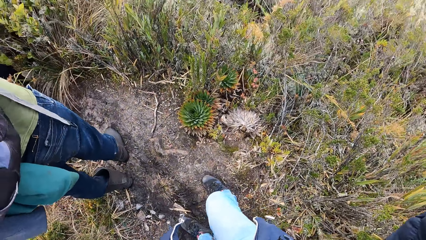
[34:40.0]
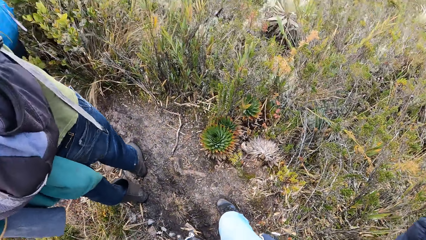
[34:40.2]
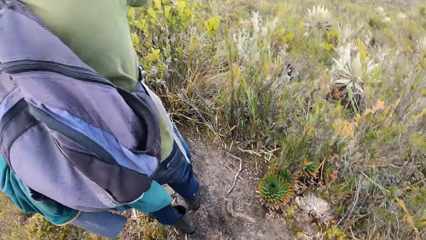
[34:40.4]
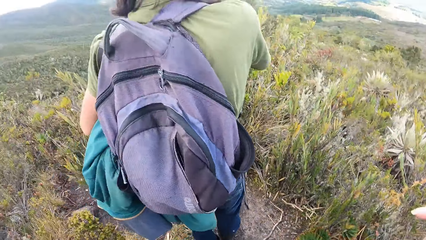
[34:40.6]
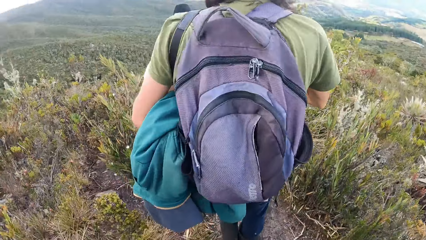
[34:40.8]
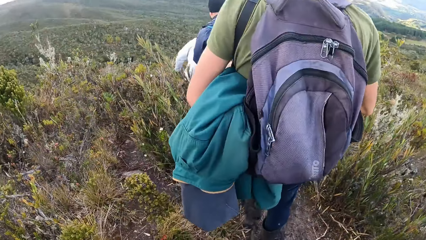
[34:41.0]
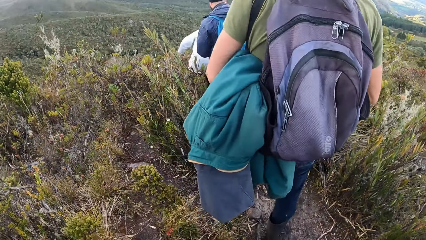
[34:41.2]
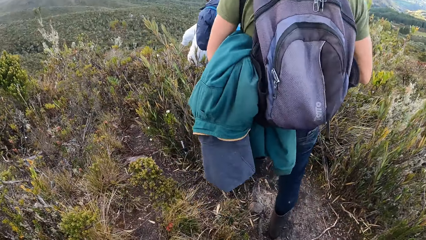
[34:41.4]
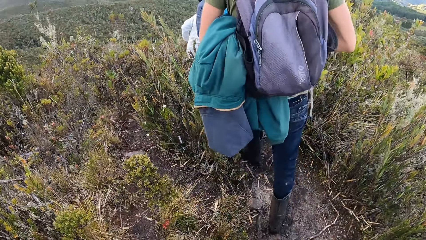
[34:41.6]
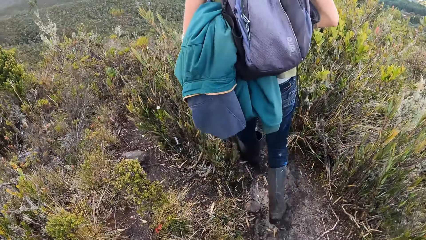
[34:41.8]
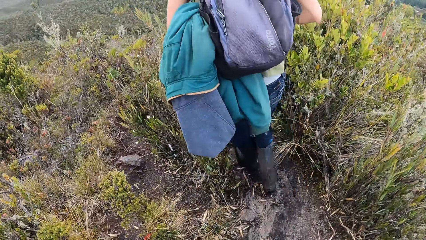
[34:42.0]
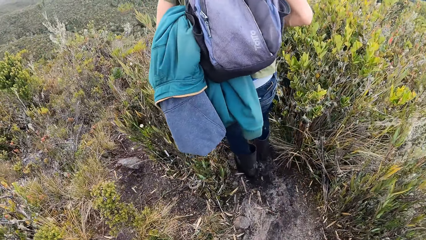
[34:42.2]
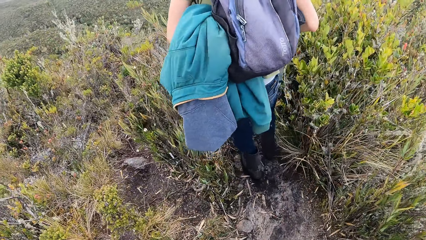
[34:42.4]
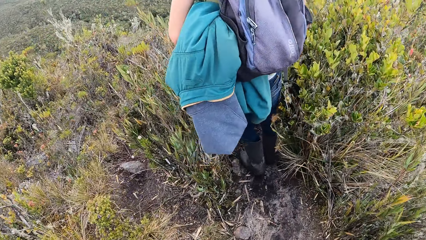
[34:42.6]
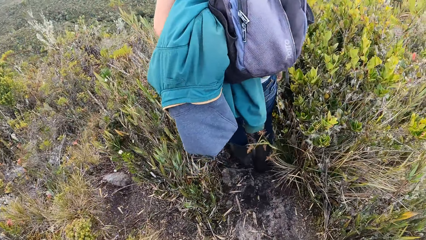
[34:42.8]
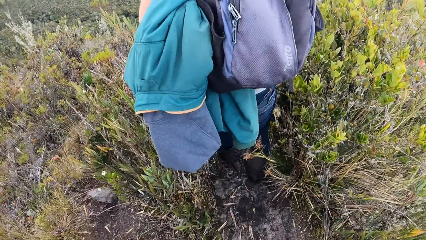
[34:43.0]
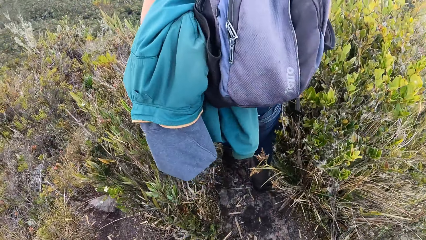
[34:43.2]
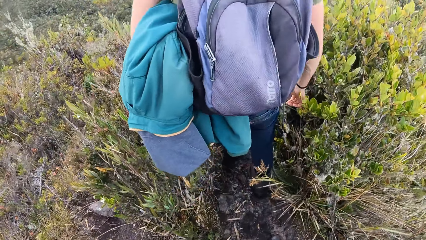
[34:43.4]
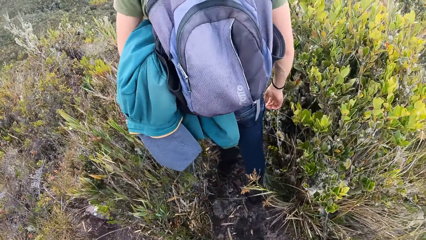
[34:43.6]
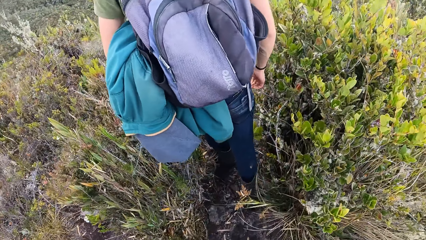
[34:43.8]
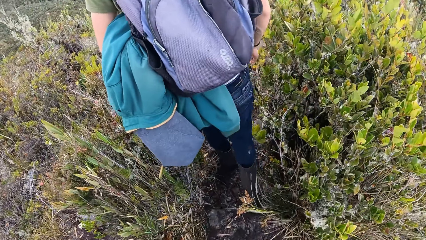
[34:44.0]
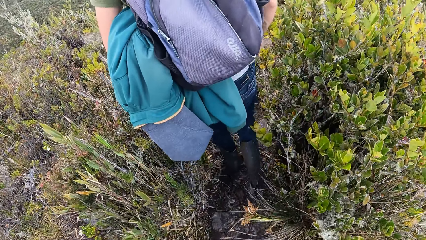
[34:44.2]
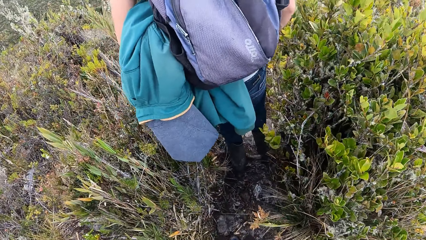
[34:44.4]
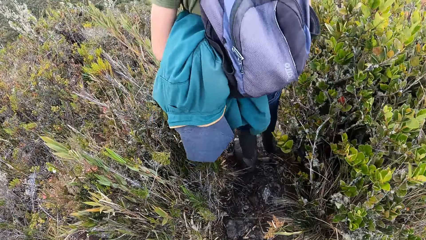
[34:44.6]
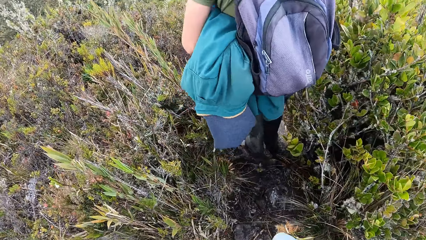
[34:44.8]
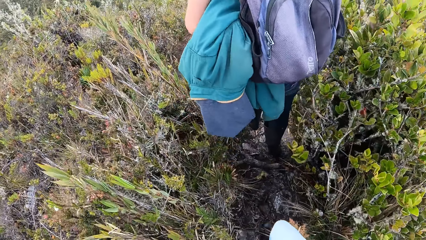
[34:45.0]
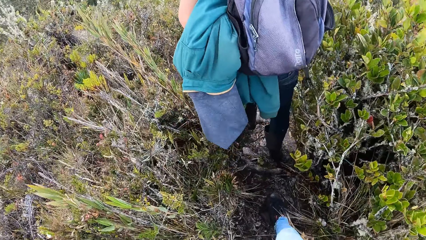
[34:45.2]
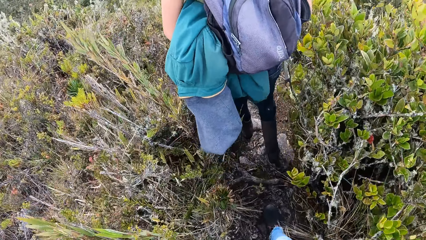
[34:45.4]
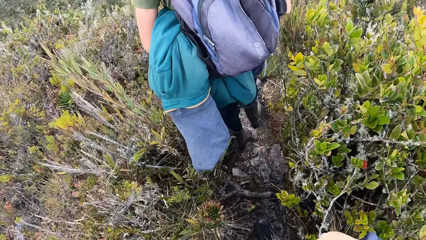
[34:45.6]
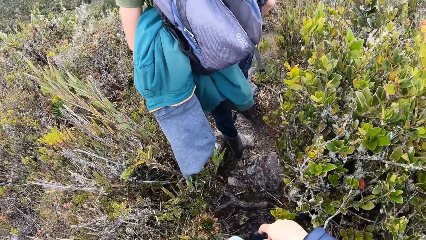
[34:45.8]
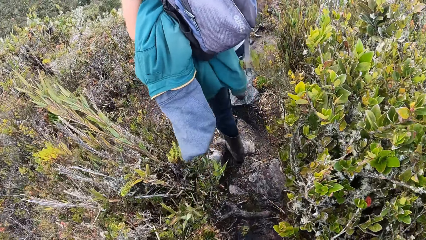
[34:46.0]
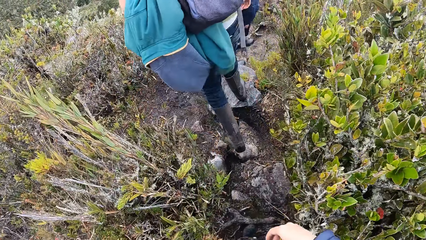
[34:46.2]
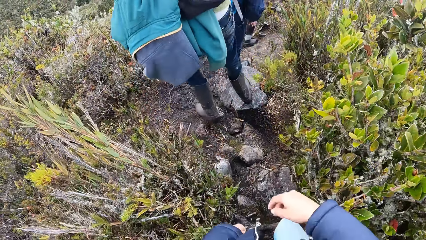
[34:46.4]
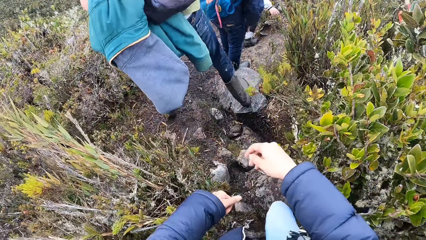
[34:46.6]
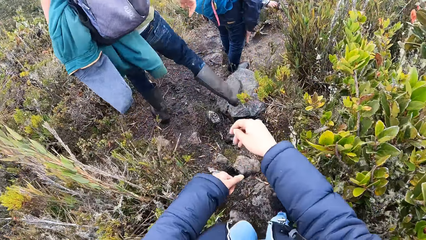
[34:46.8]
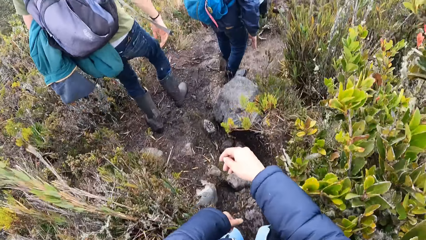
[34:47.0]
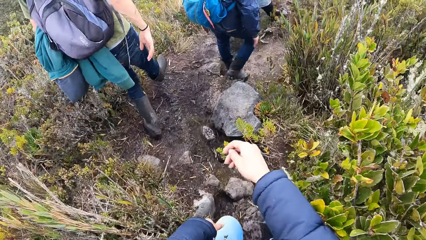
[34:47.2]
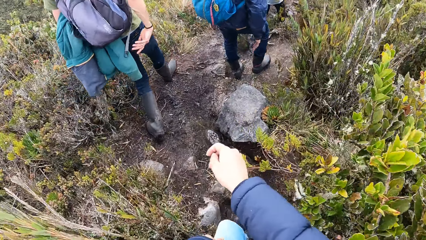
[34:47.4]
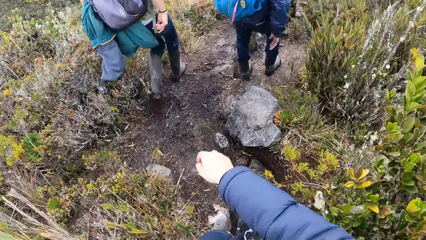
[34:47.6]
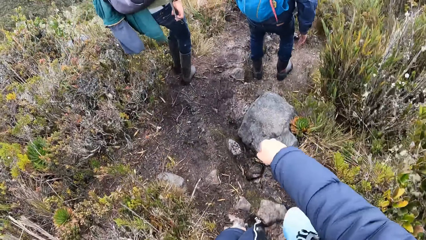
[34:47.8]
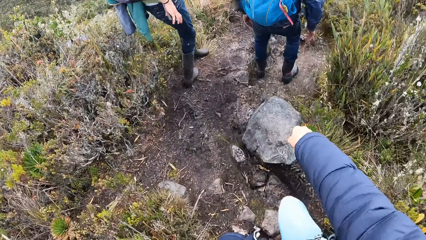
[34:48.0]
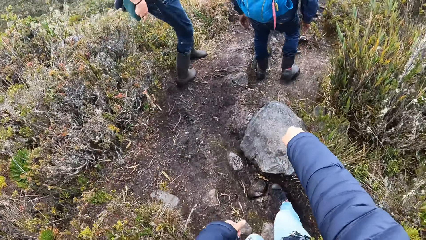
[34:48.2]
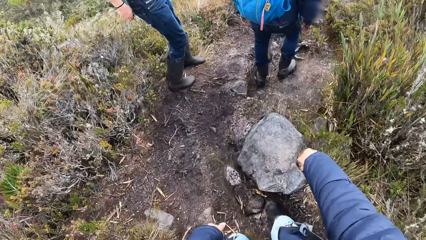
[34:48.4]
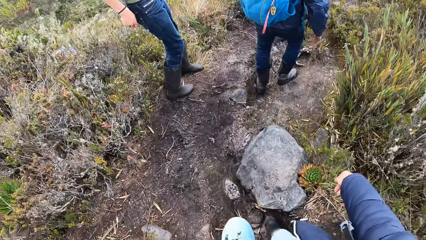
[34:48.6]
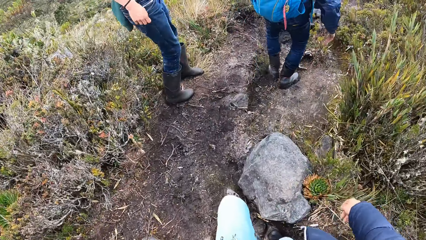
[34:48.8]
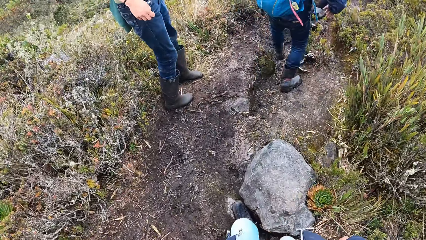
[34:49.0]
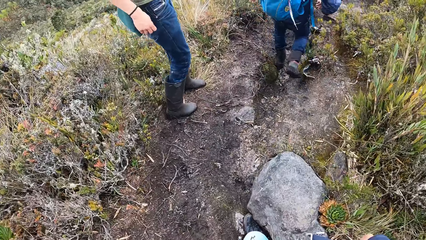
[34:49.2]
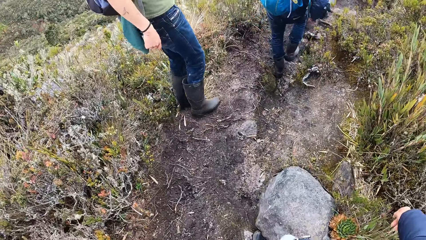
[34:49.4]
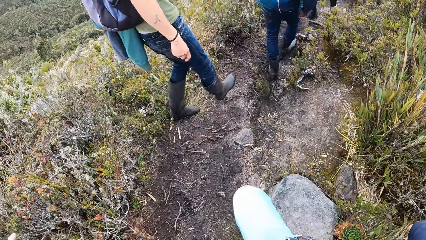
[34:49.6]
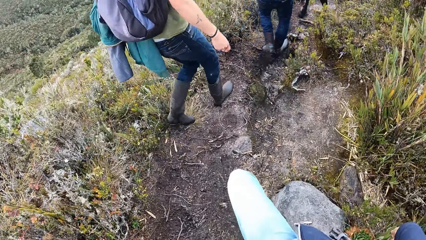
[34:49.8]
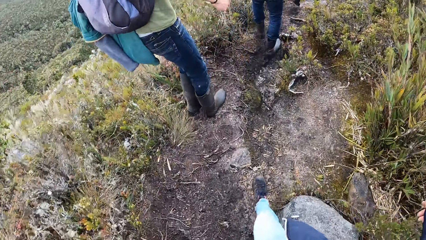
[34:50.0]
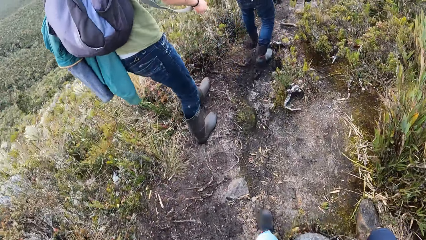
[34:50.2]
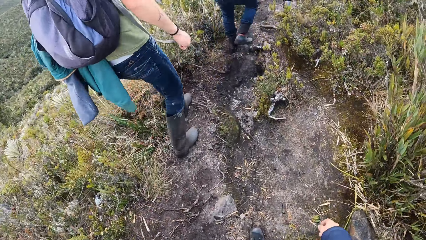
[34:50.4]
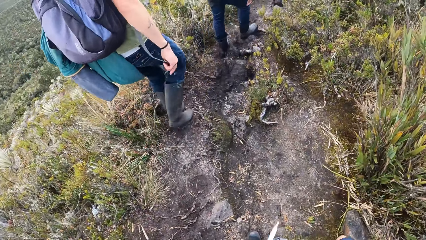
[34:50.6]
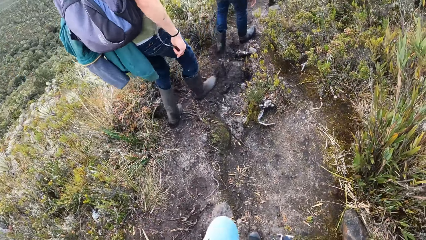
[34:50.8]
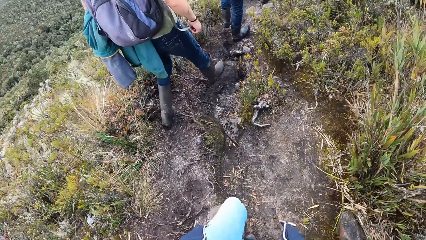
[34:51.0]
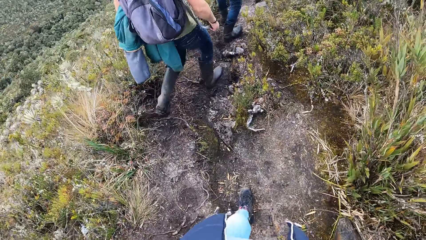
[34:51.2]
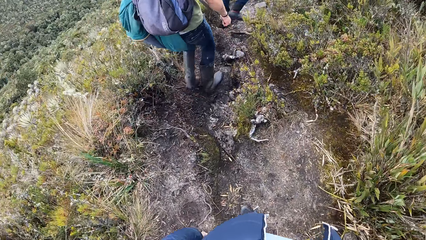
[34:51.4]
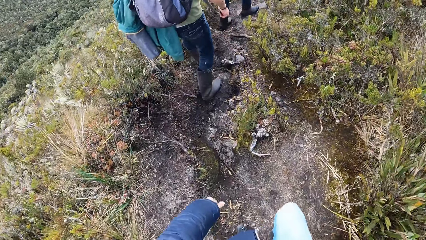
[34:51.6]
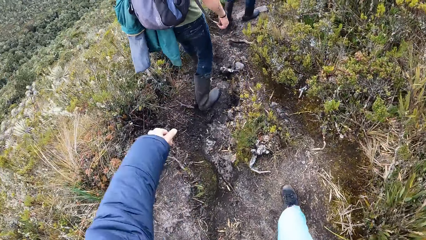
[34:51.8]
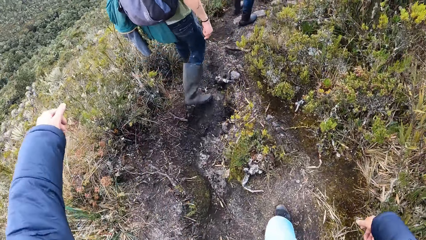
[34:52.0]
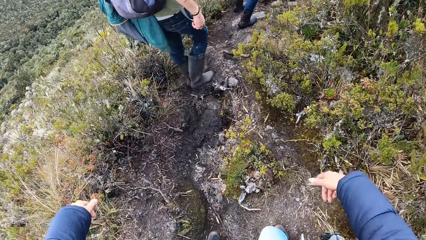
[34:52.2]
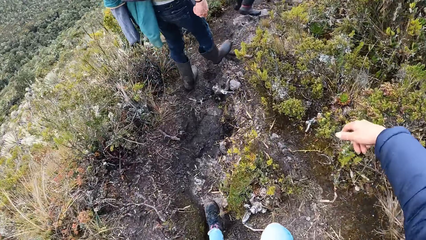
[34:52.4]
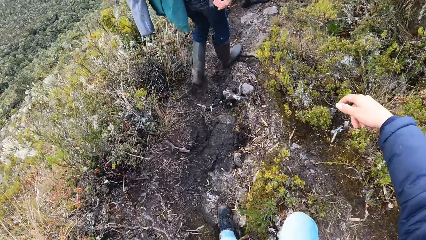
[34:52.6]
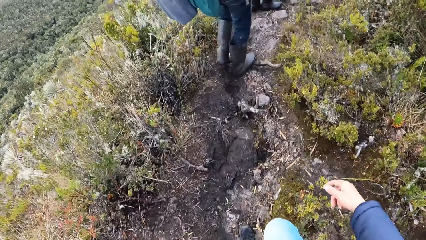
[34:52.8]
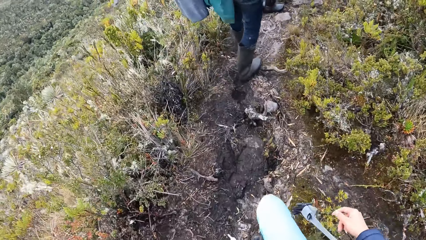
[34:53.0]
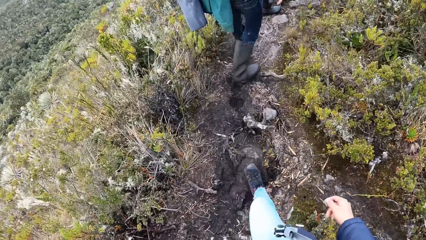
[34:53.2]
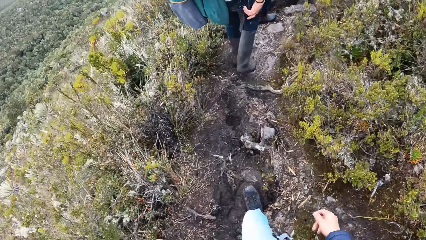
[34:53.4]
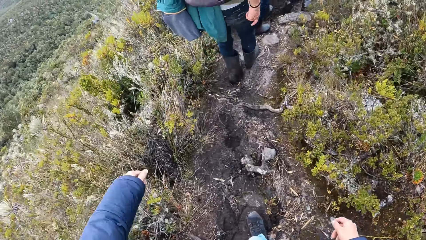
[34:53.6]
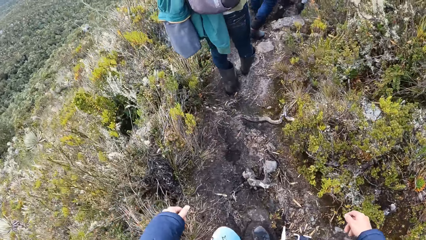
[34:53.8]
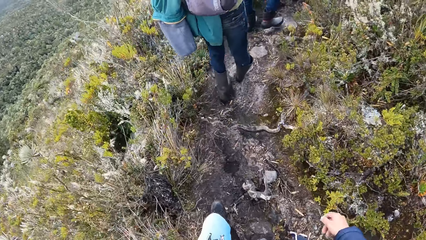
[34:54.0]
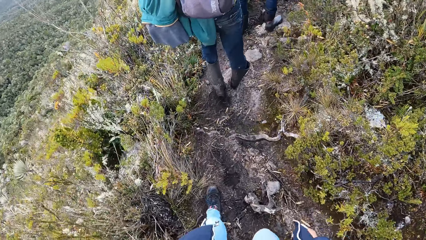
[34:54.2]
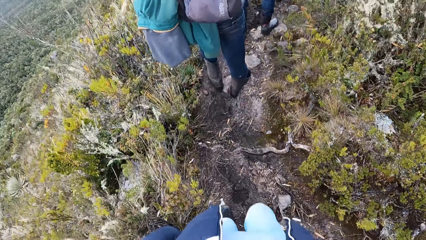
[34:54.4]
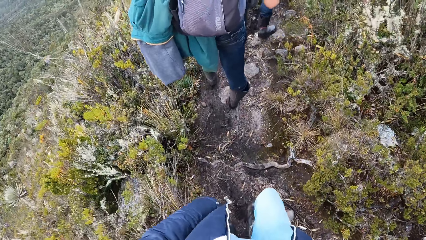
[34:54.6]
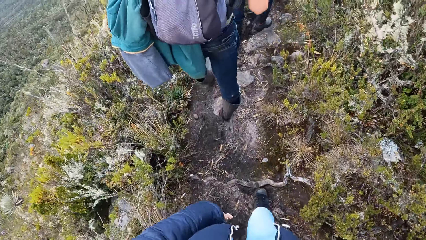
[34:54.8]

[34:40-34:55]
The camera wearer looks around the ground. He turns round. A person walks down the hill. A man walks down the hill. Another person walks down the hill. The camera wearer walks down the hill. He stretches his right hand. He walks down the hill.
